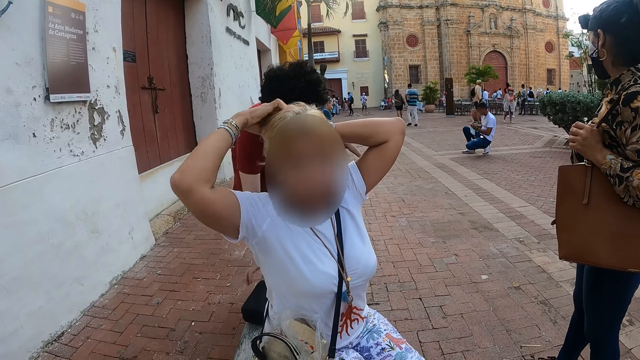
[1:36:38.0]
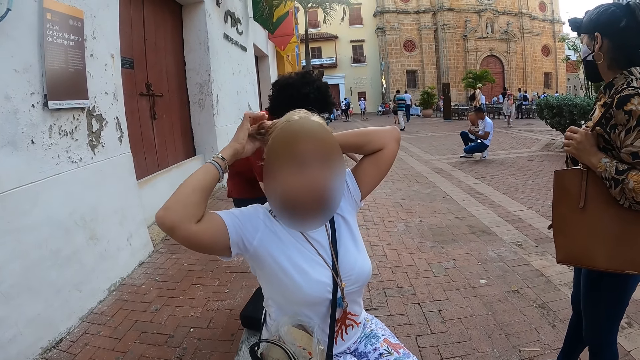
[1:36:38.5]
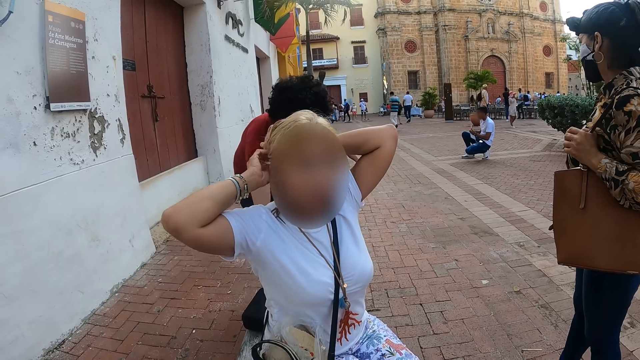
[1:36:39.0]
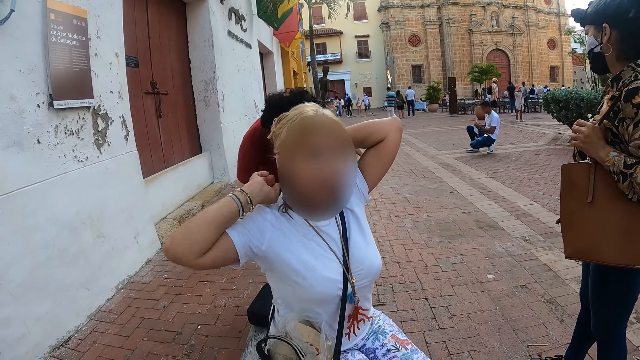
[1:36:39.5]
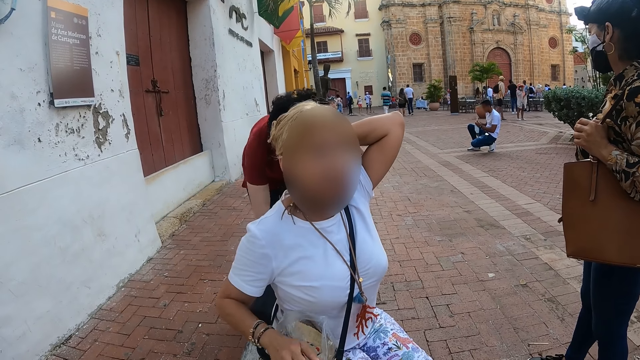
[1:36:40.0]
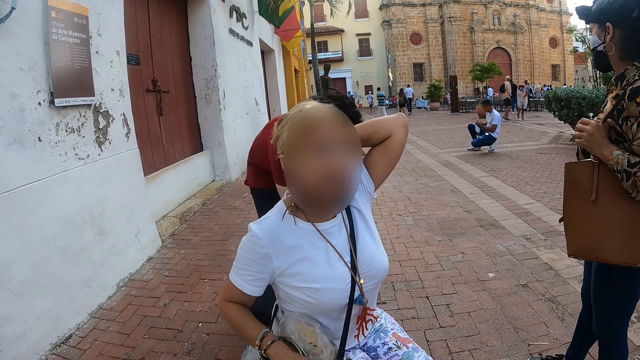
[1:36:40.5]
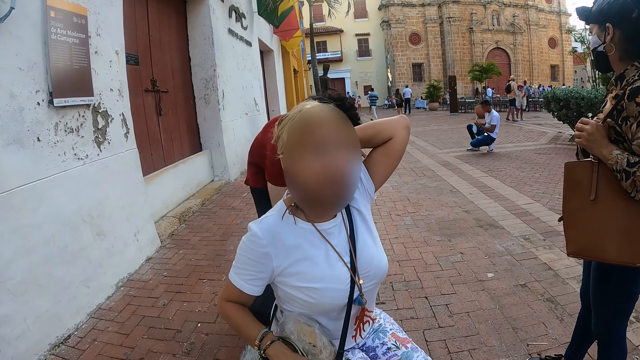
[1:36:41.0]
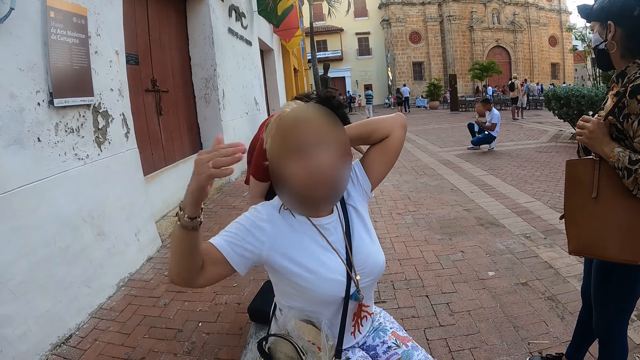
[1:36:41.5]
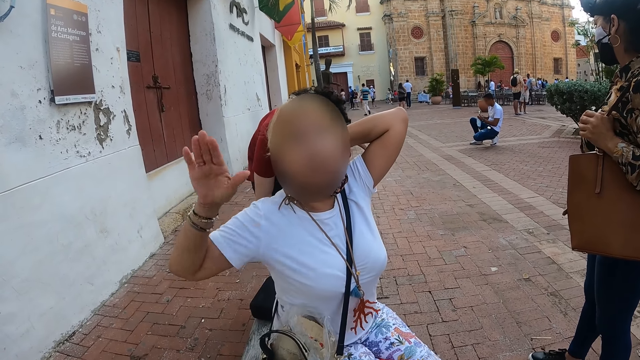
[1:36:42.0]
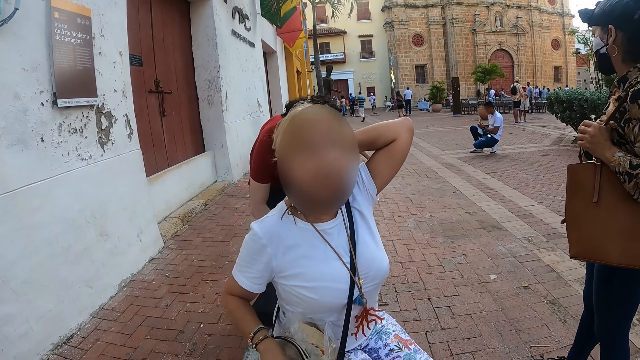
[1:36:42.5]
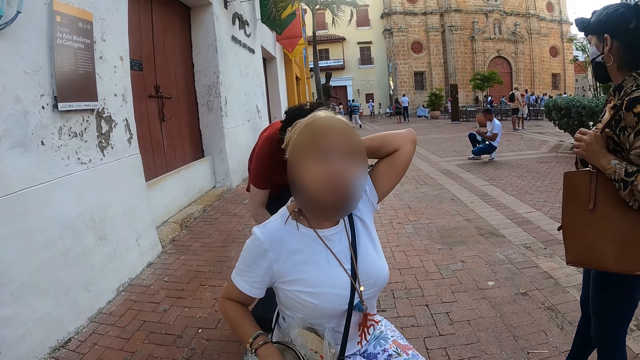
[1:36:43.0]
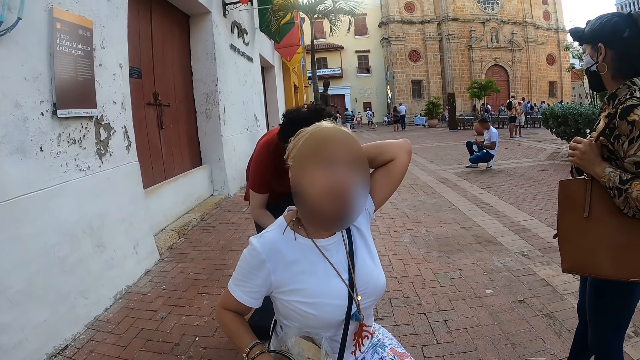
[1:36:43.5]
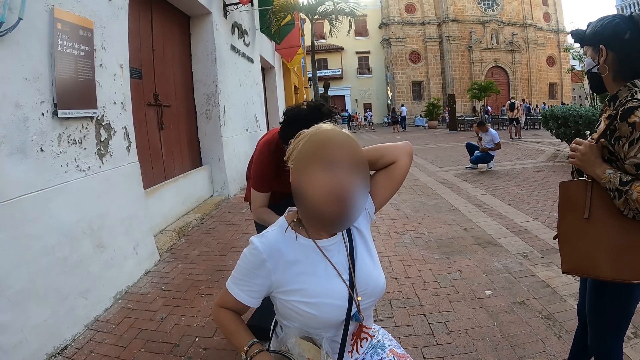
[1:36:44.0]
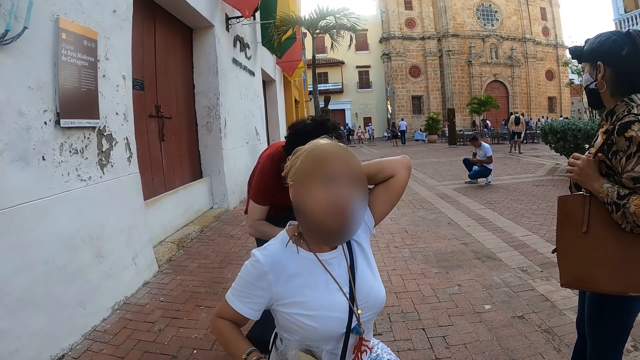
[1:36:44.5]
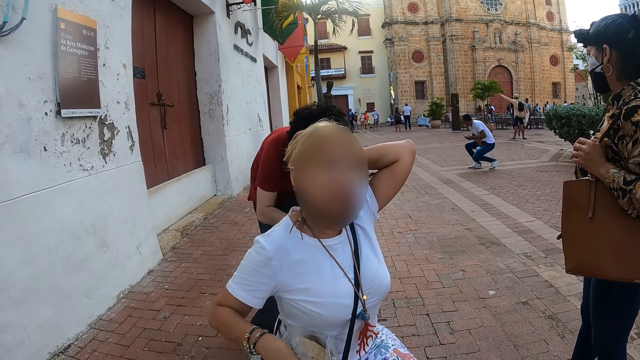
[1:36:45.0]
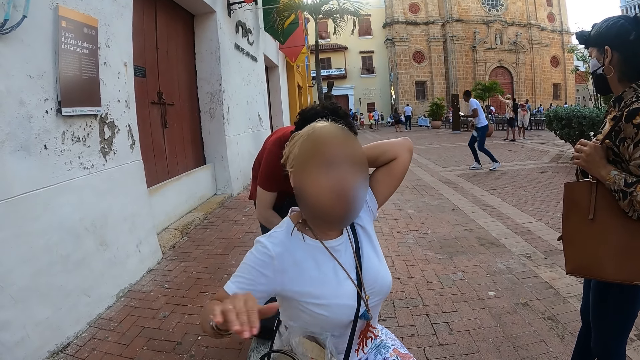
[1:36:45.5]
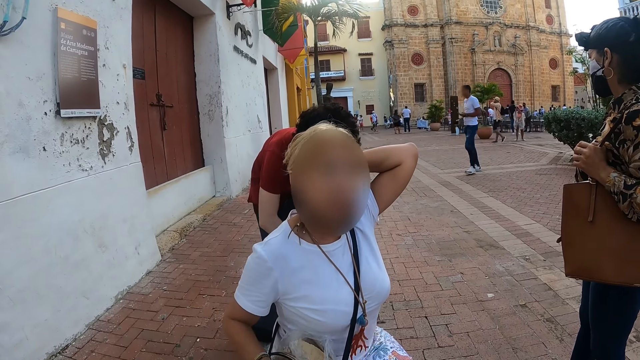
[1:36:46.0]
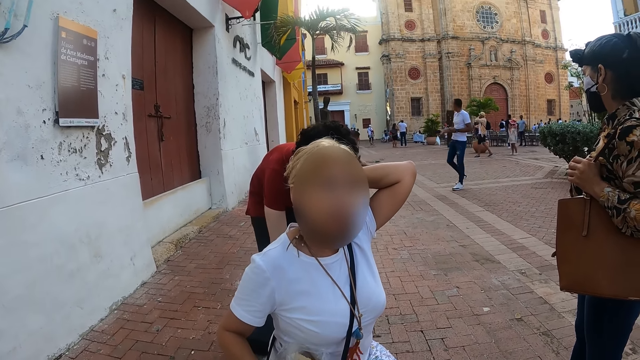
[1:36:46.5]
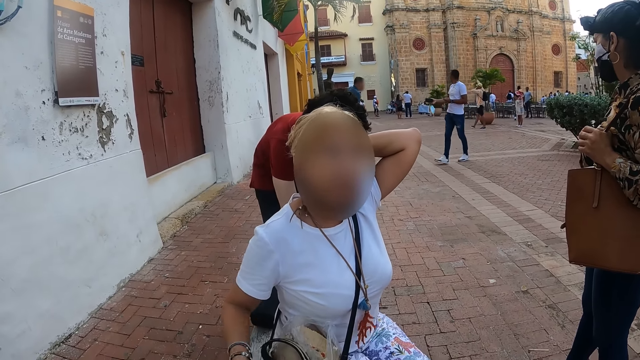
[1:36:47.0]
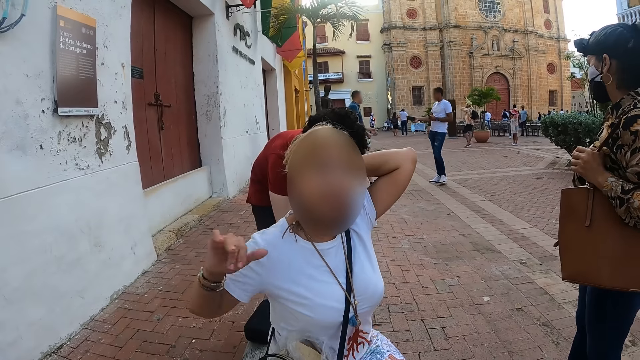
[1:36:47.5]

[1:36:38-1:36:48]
A person fixes the hair. The camera wearer talks to the person. The person moves the hand. The camera wearer talks to the person. The person moves the hand. The camera wearer talks to the person.

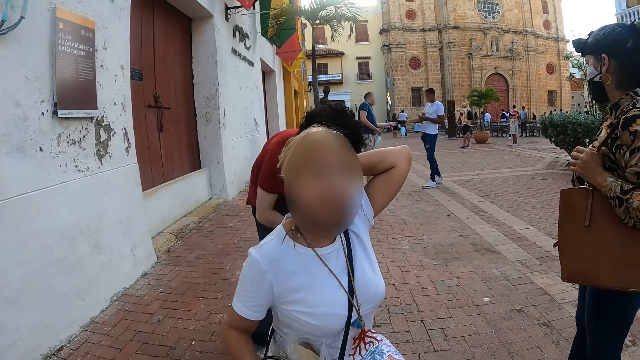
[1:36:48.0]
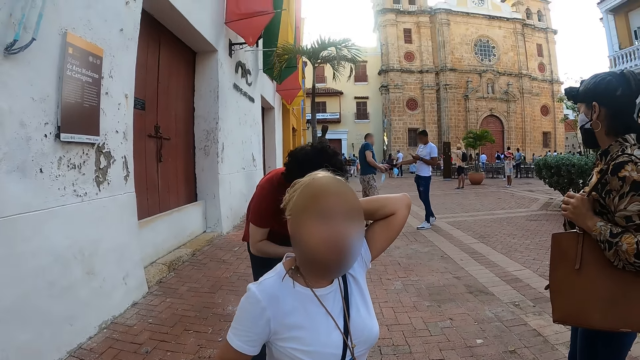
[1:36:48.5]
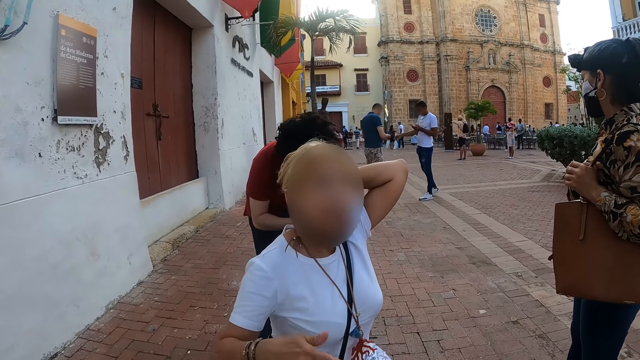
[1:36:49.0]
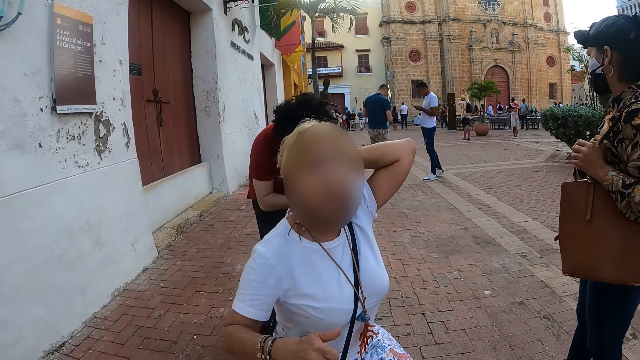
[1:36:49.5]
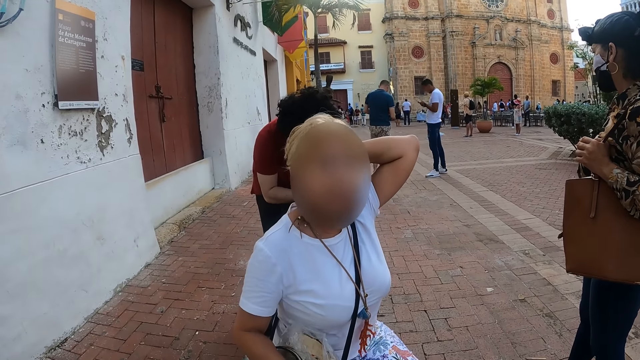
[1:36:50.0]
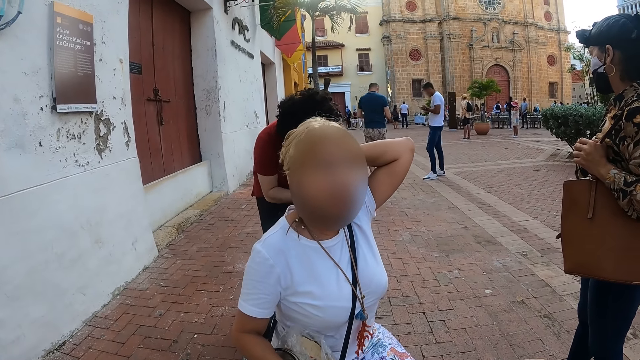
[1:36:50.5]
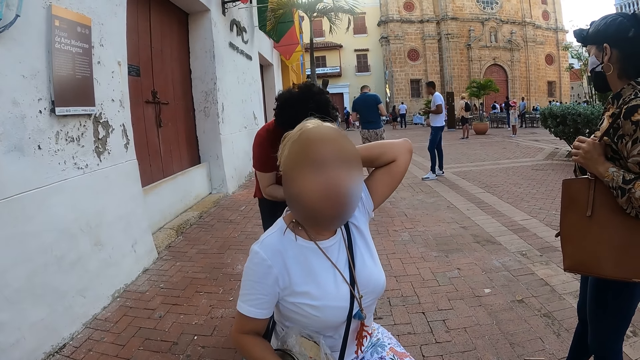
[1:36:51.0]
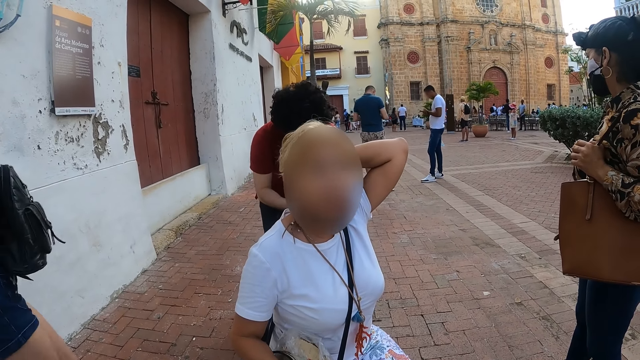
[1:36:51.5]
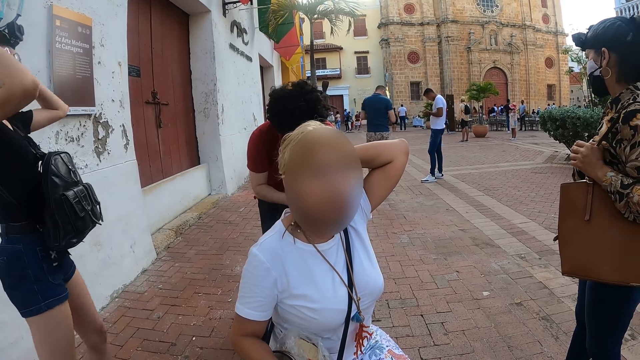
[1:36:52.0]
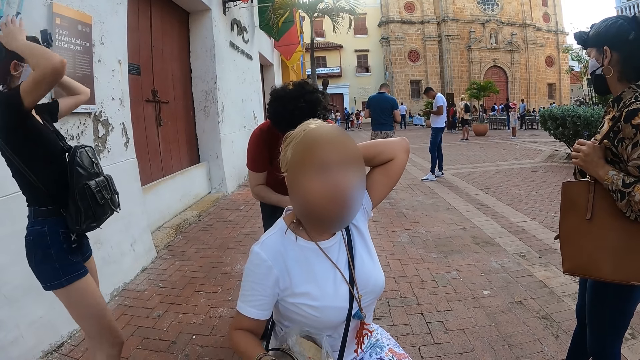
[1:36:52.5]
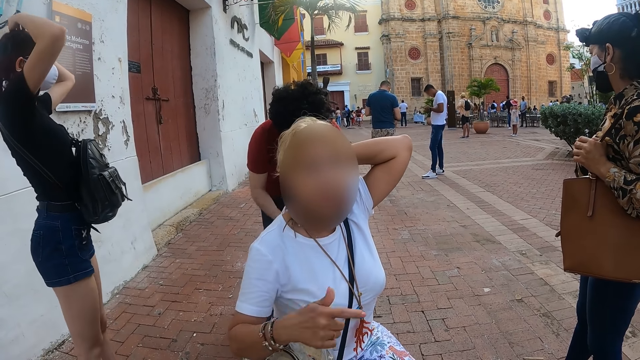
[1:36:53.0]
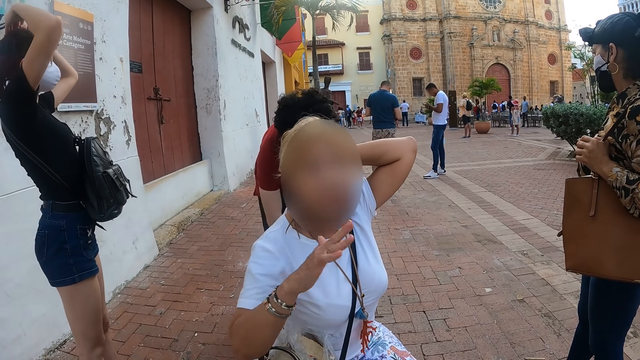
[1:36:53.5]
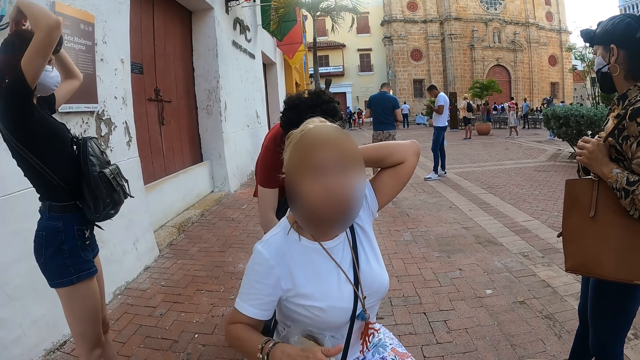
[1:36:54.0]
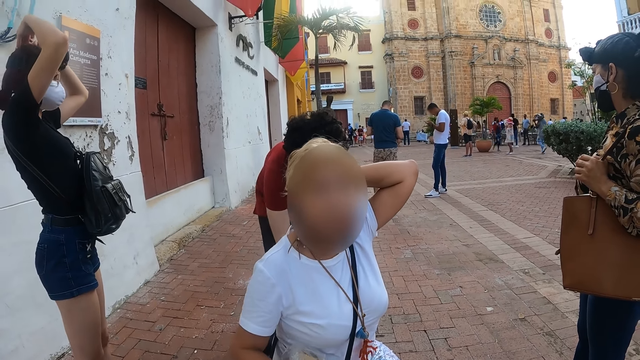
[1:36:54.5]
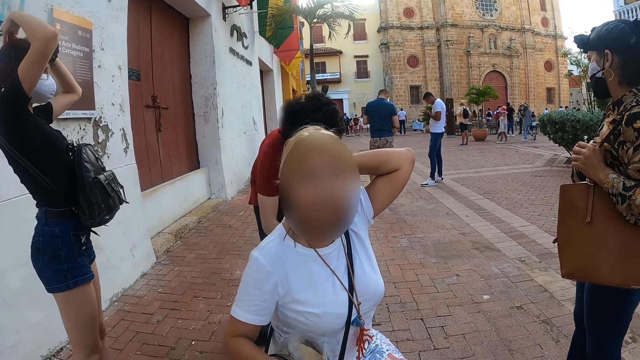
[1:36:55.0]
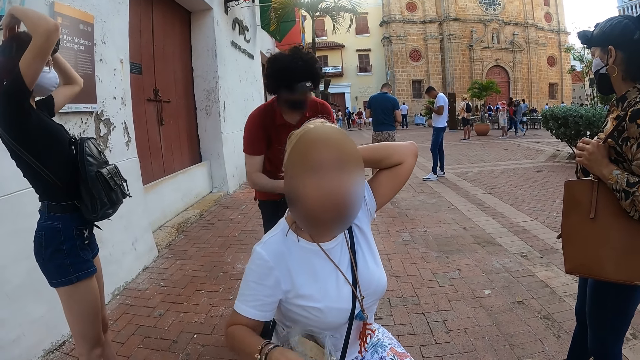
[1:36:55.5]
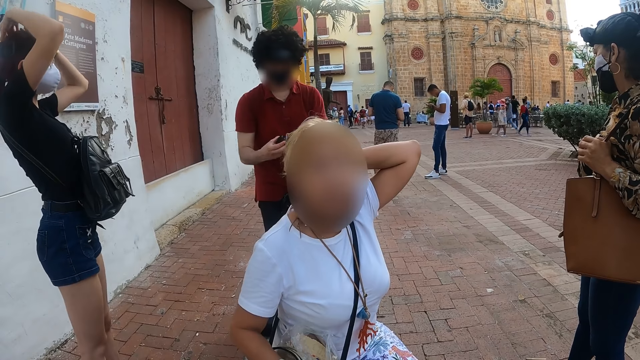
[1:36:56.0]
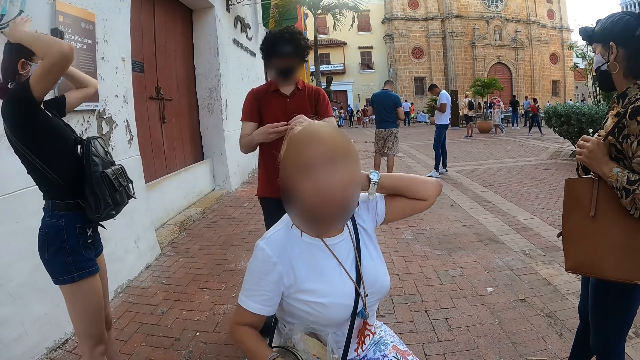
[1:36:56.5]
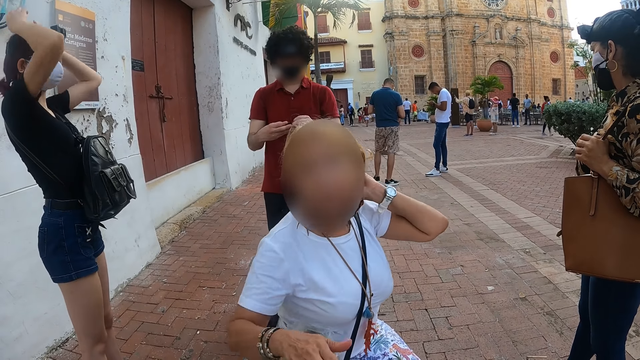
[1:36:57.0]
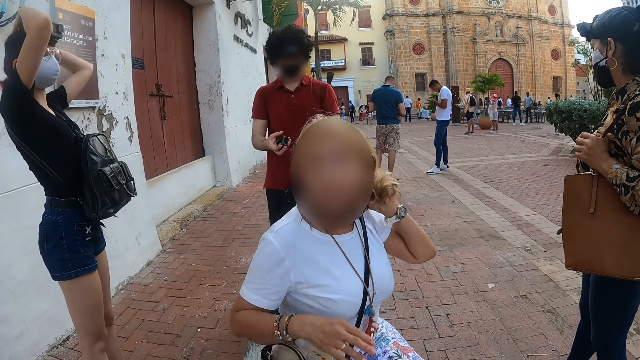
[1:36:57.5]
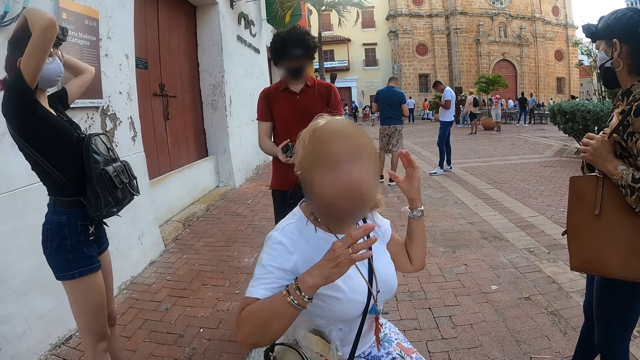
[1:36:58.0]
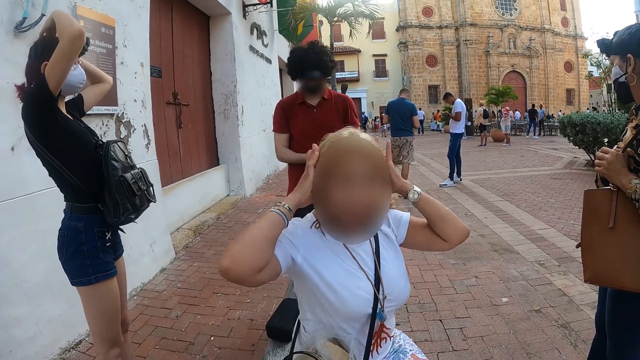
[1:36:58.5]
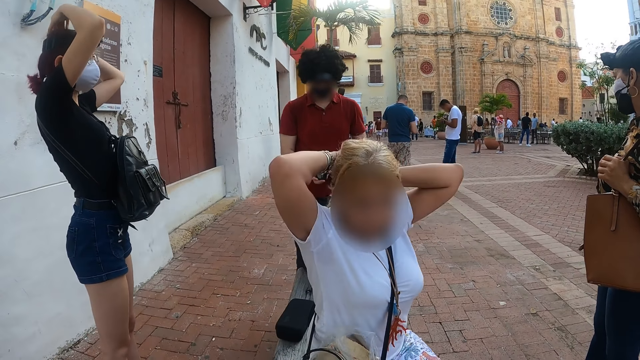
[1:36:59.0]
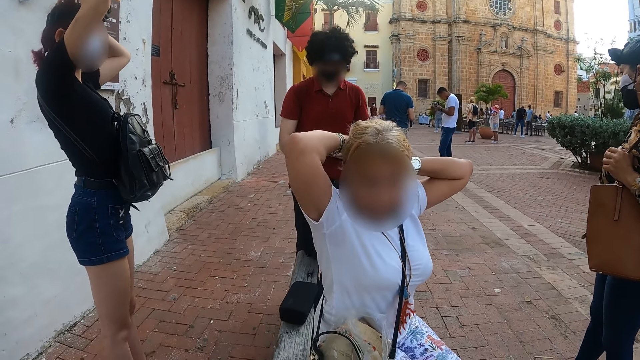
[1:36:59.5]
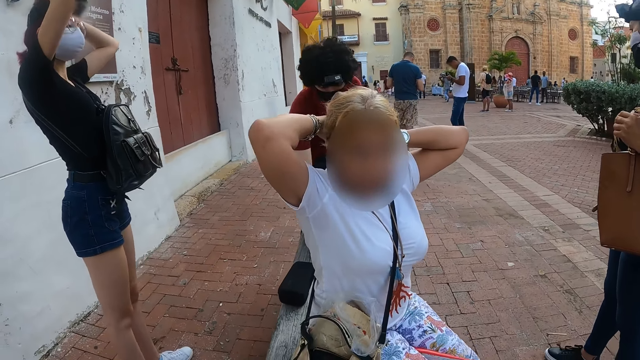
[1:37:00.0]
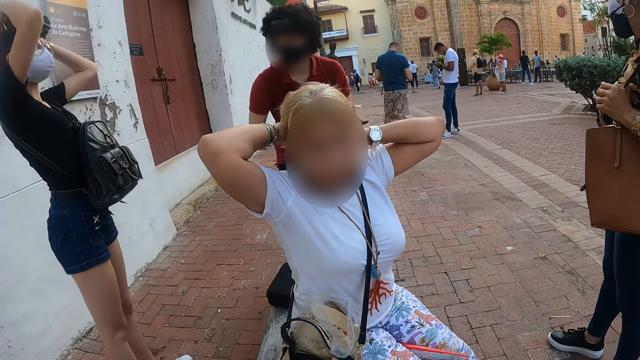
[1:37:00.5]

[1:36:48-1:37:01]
A person moves the hand. The camera wearer talks to the person. The person raises the hand. The camera wearer talks to the person. Another person walks around, fixes the head turban. The first person moves the hand. The camera wearer talks to the first person. The first person raises the hand. The camera wearer talks to the first person. The first person fixes the hair.
